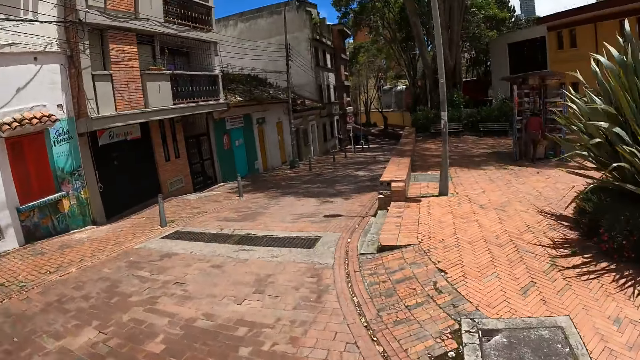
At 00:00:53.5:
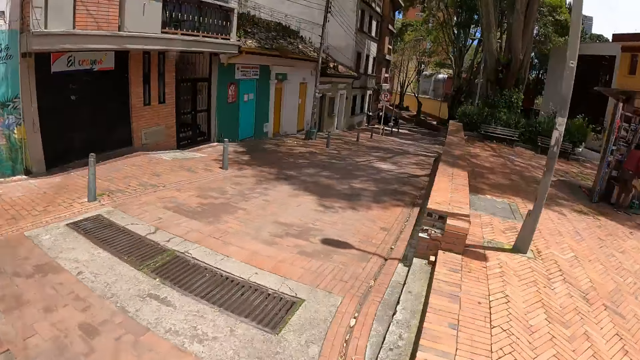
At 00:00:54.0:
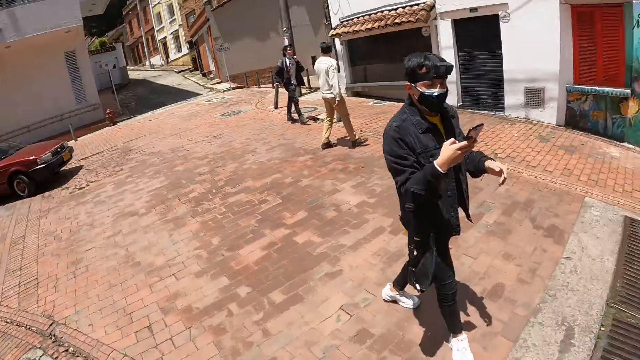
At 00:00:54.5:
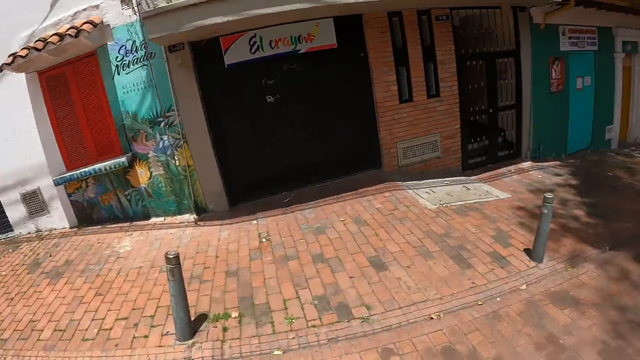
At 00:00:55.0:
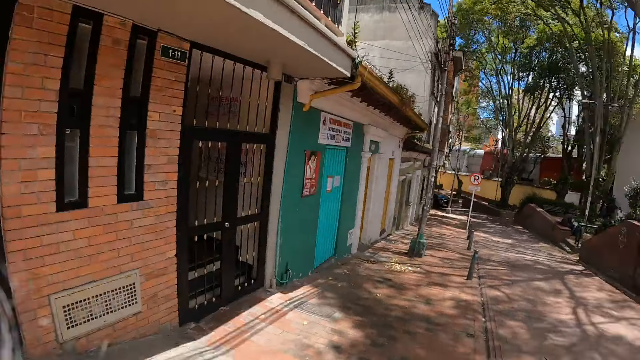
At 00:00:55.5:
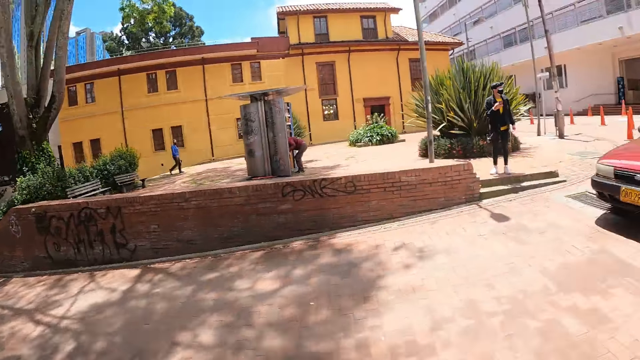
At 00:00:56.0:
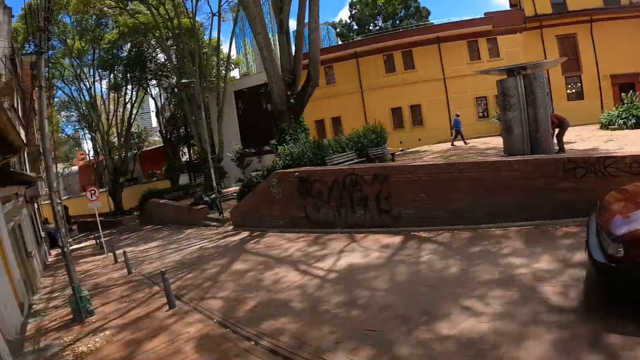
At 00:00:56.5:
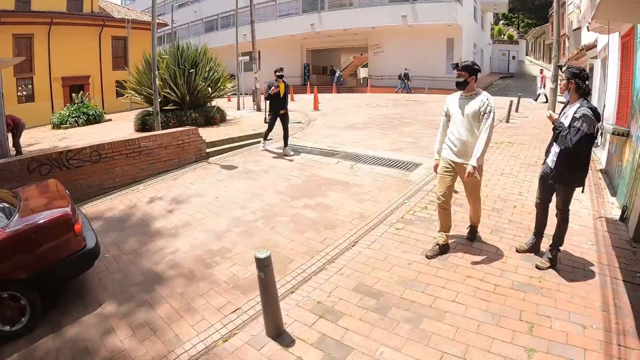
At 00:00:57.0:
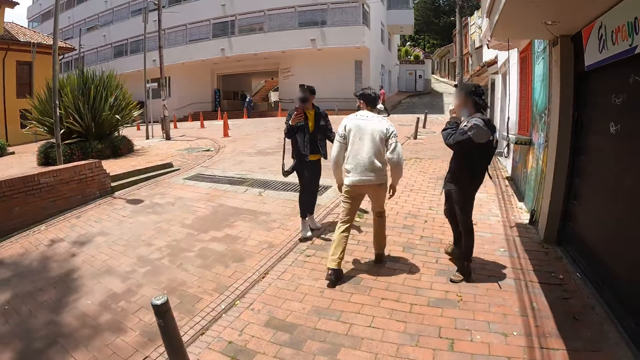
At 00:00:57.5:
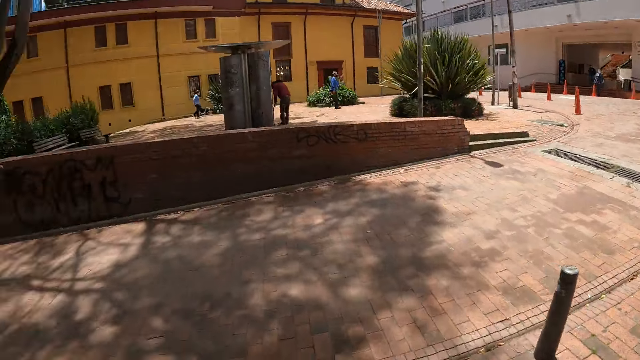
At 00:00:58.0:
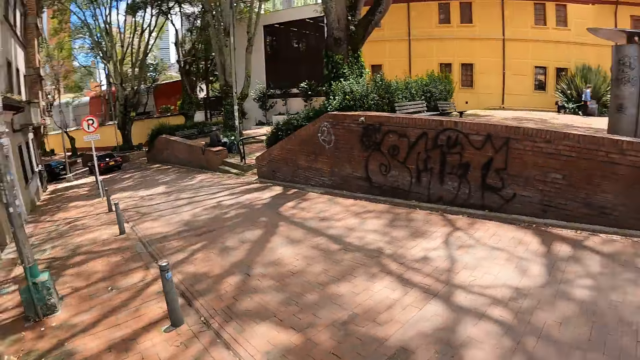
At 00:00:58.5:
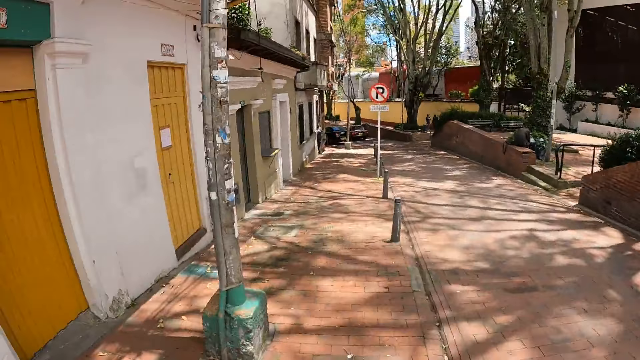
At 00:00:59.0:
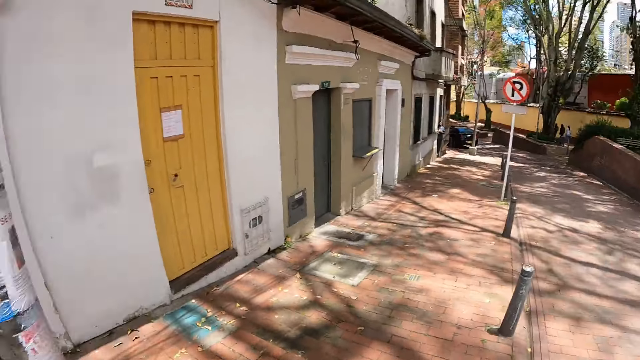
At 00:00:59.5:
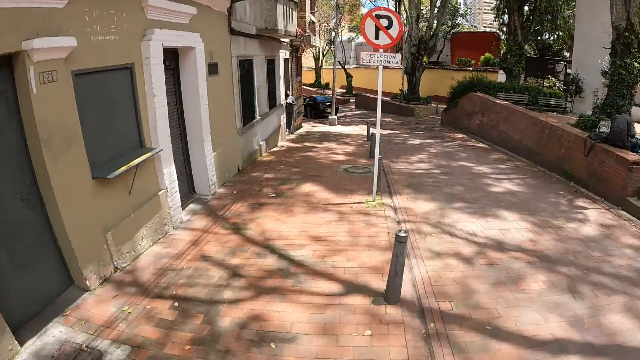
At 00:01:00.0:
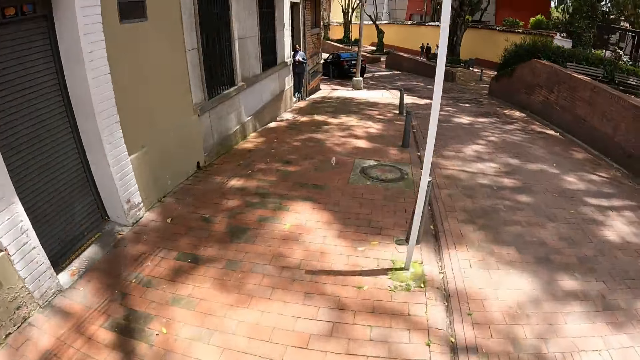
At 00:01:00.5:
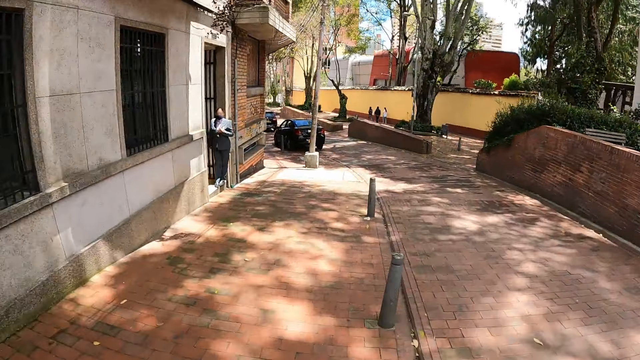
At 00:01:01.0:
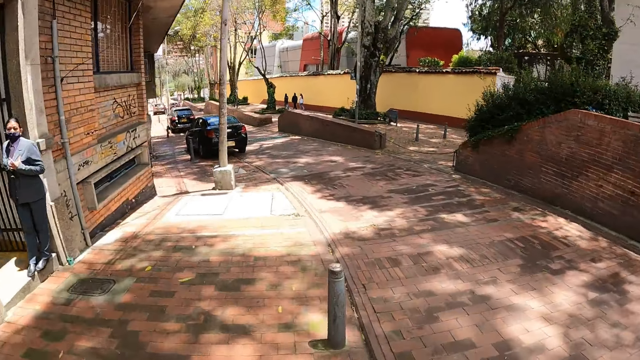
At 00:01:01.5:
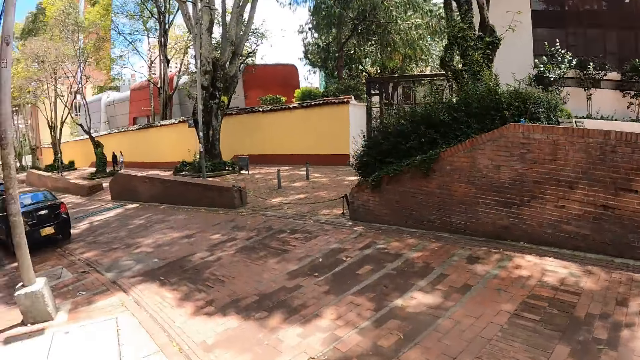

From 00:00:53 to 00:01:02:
The camera wearer turns right. They walk on a pavement. They walk on the road. A man walks around the pavement. The camera wearer walks along the path. They look around the city. Another man stands with the first man. A lady holds a phone in hand. The camera wearer walks along the path. They walk on the pavement.

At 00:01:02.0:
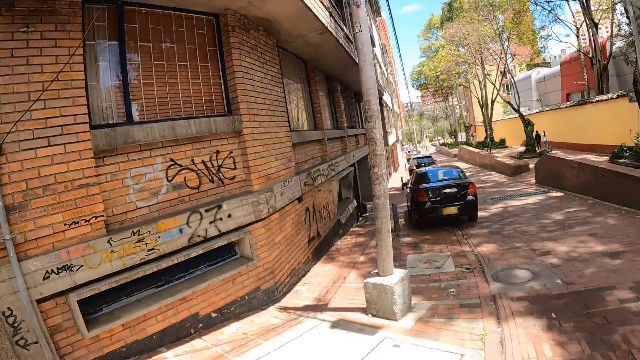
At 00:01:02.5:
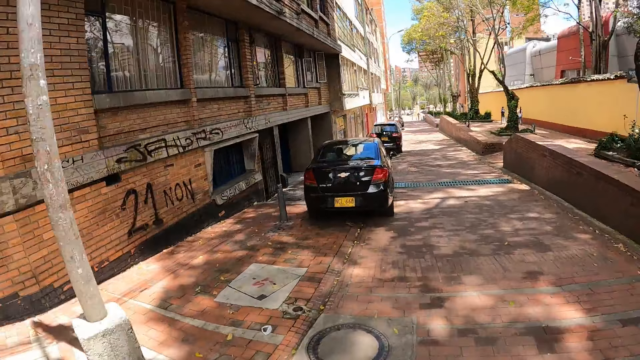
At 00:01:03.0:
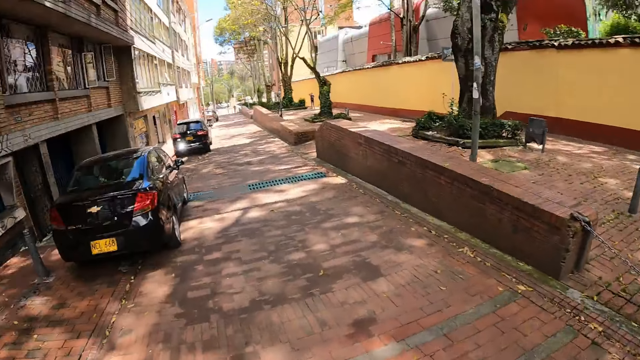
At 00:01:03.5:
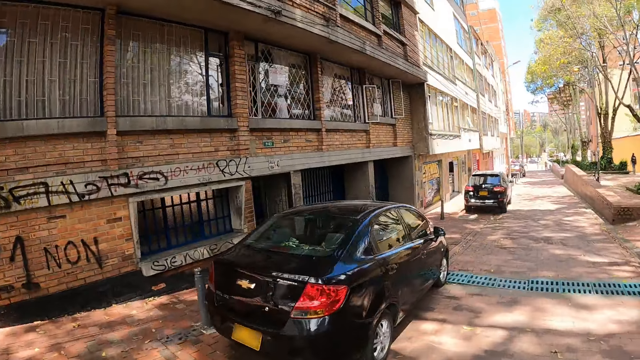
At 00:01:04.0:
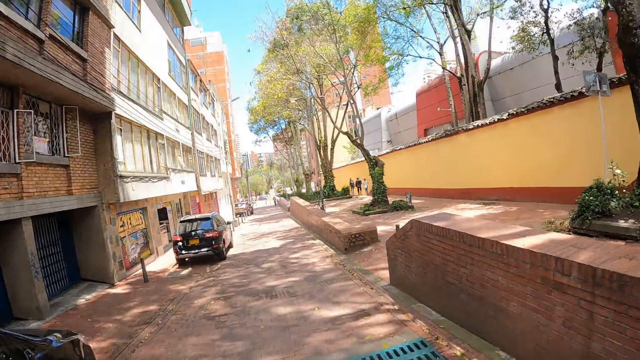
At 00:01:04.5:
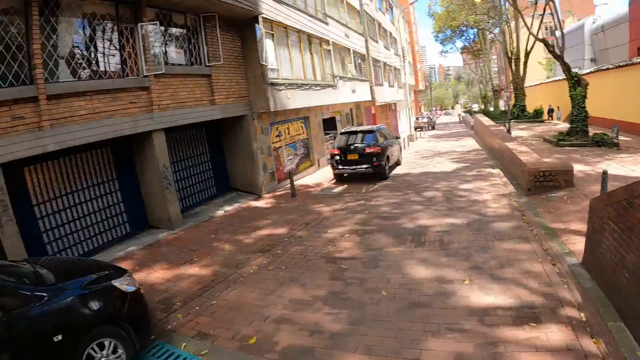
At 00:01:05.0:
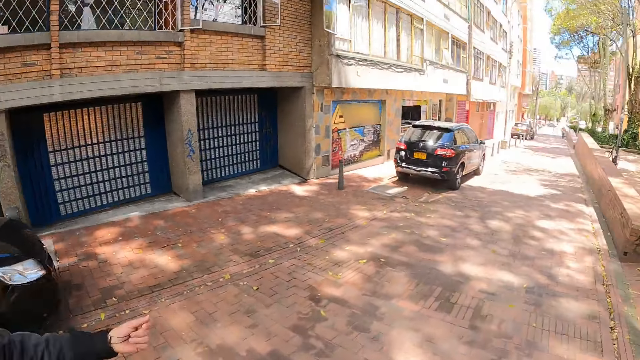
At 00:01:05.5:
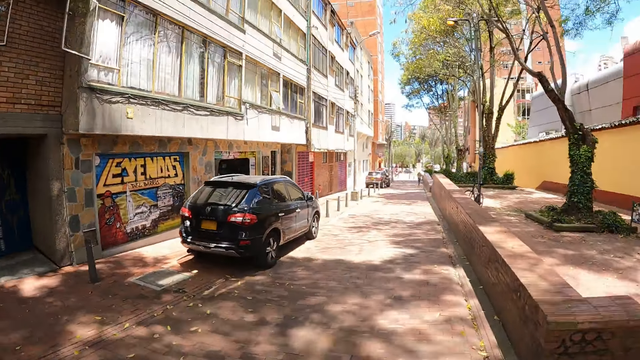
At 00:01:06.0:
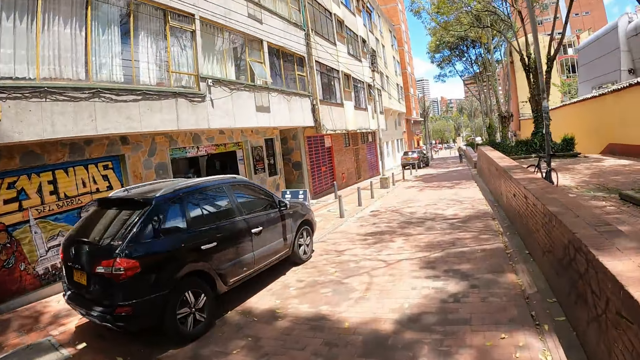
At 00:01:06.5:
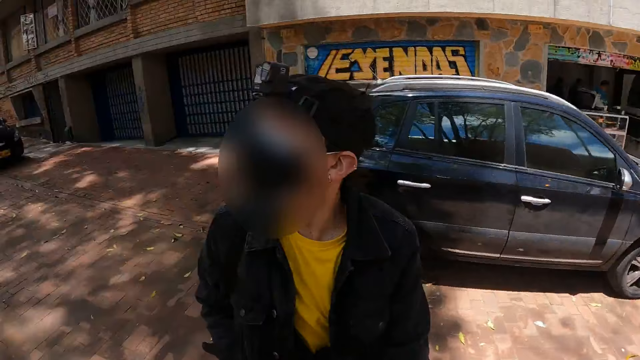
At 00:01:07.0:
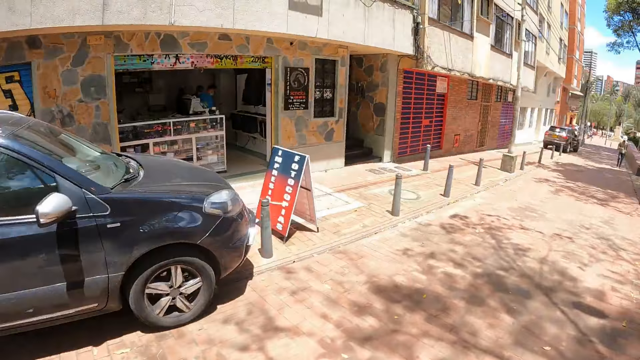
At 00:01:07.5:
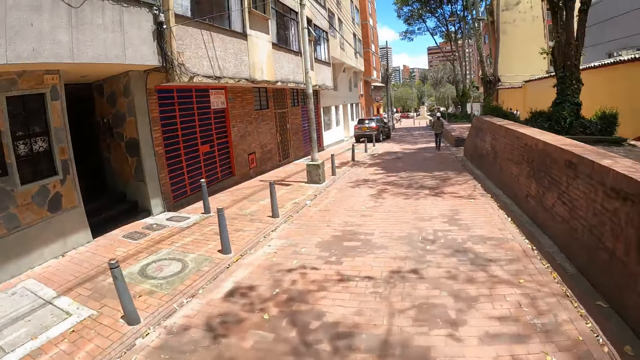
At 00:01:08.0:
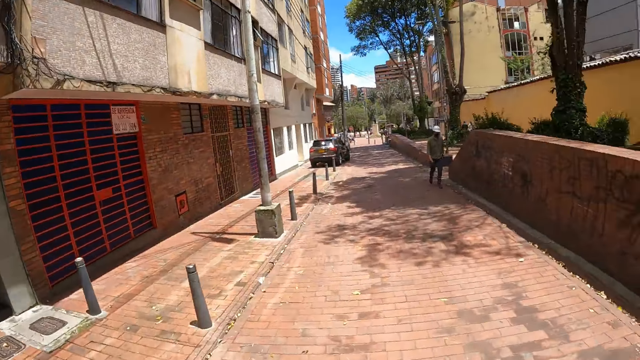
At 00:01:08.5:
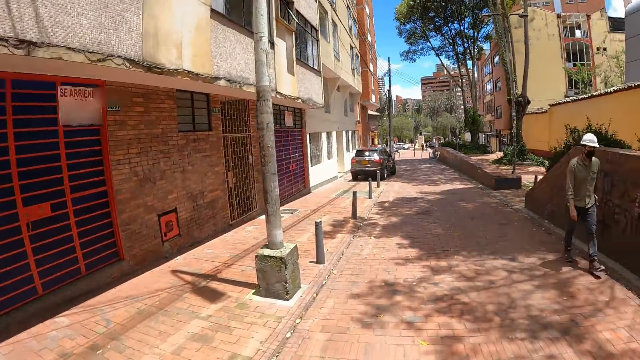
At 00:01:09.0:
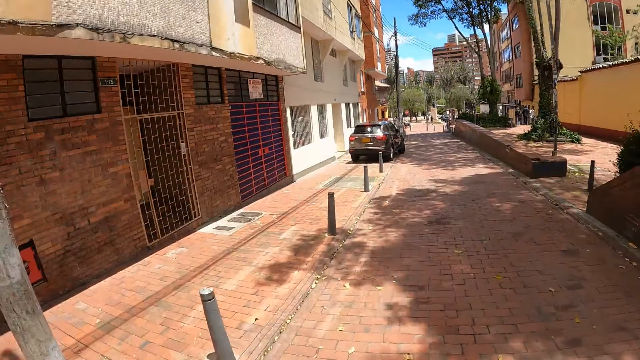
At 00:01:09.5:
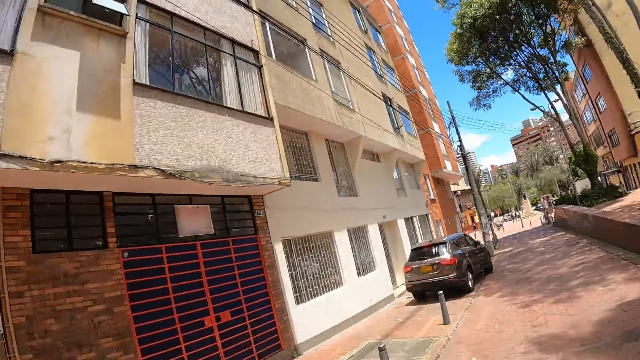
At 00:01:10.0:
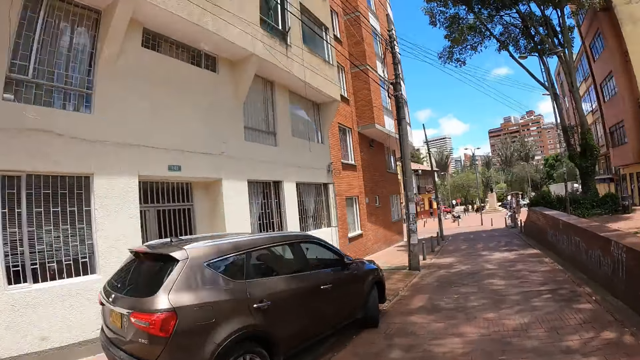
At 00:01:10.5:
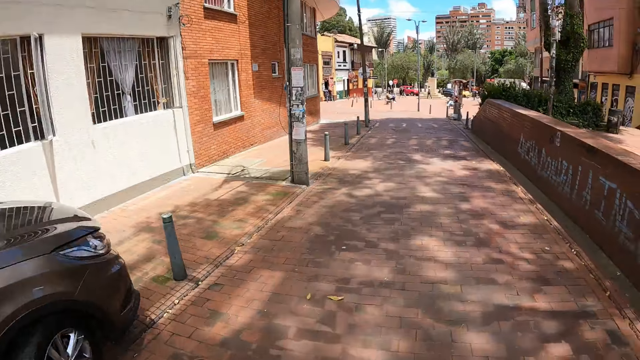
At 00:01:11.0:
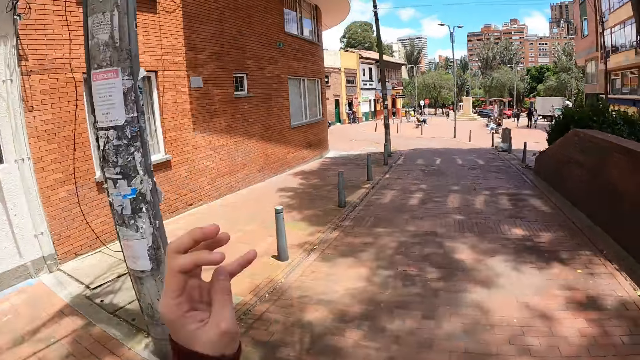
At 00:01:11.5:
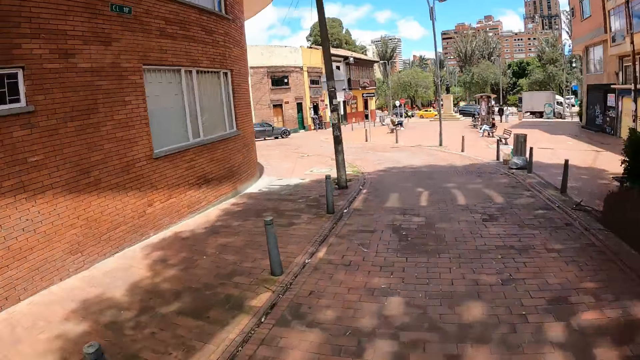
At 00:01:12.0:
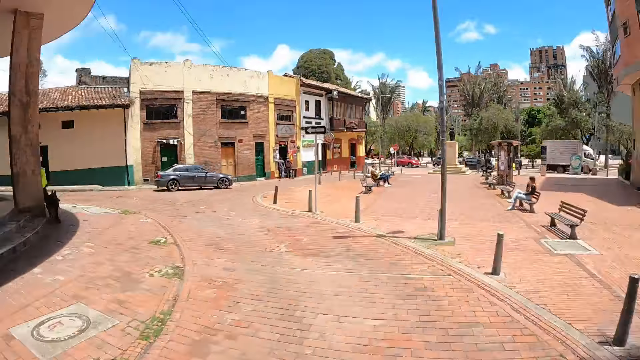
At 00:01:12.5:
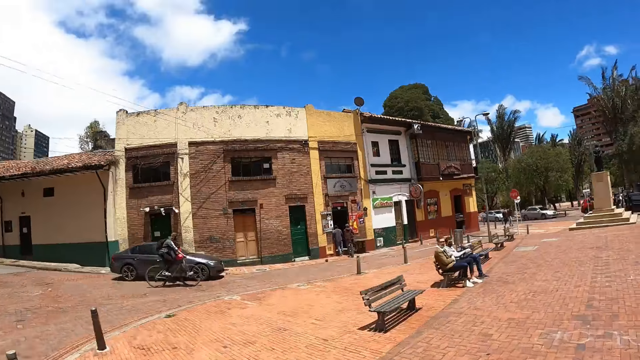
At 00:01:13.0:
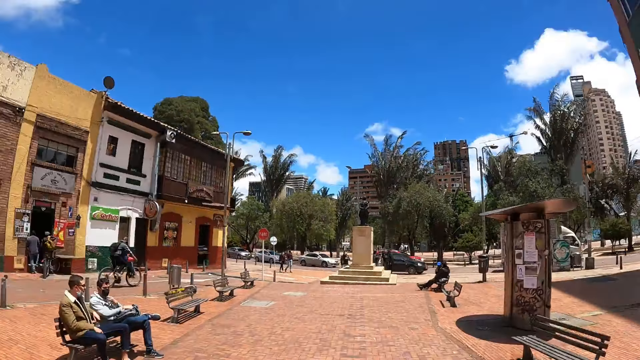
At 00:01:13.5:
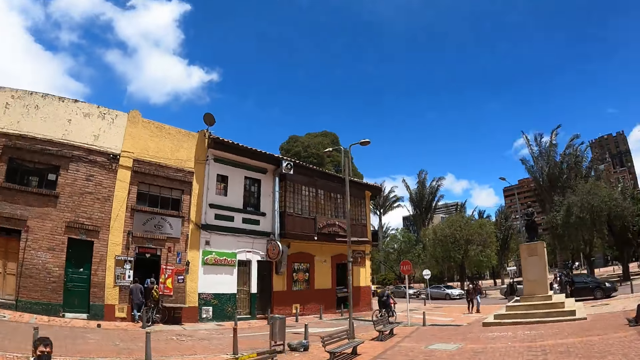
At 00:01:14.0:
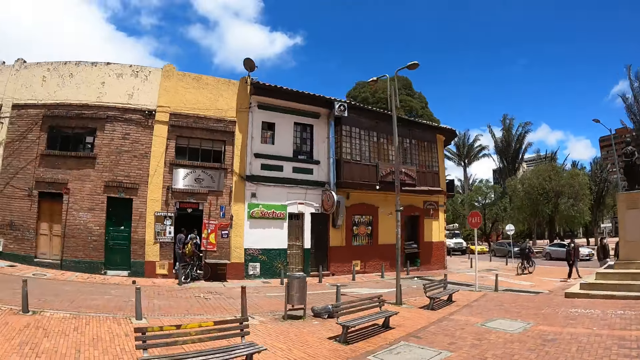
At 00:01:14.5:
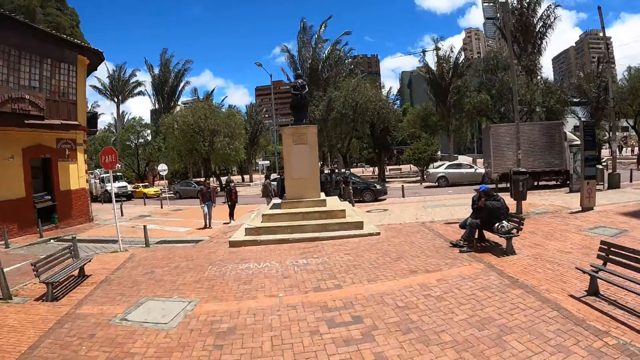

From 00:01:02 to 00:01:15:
The camera wearer walks on the road. They look around. They walk beside a man. They walk on a pavement.
